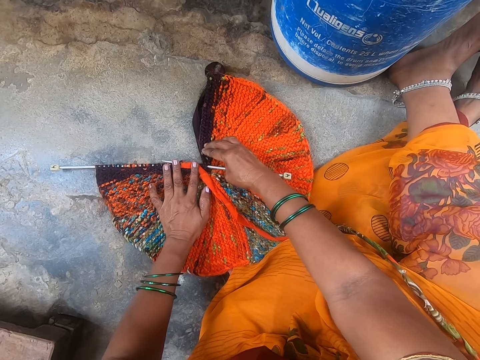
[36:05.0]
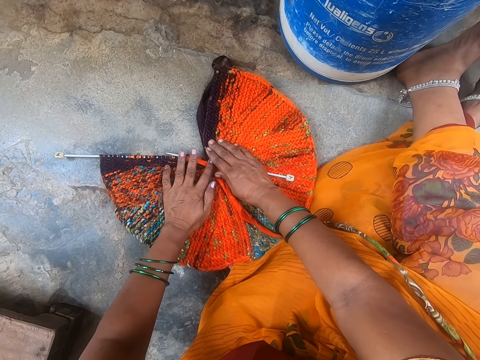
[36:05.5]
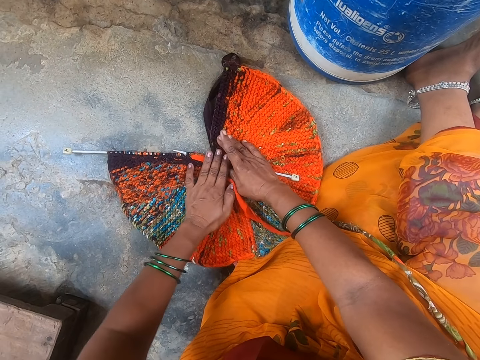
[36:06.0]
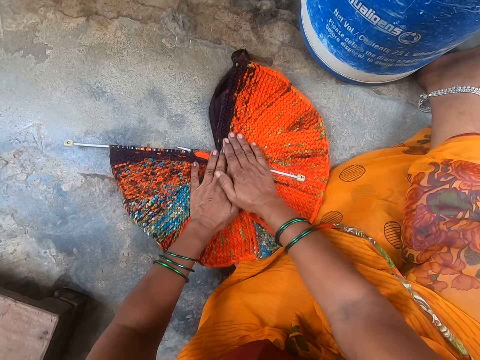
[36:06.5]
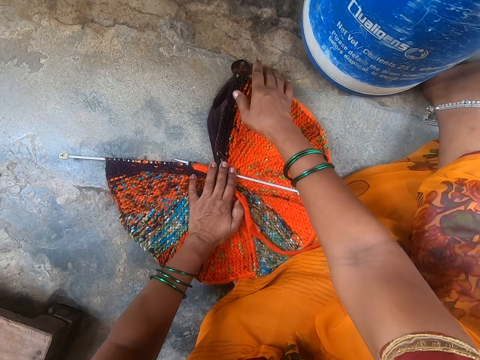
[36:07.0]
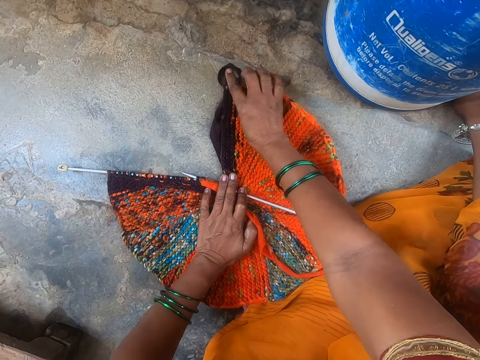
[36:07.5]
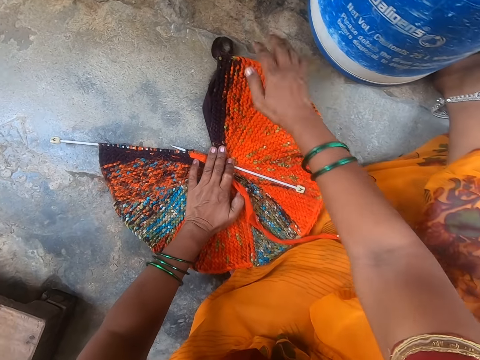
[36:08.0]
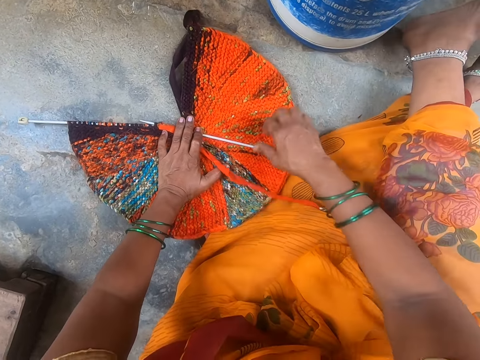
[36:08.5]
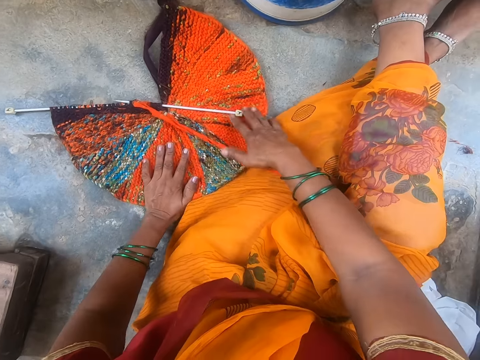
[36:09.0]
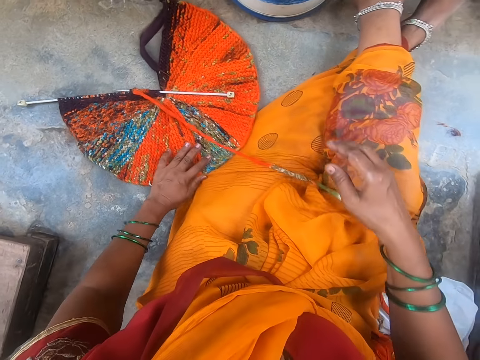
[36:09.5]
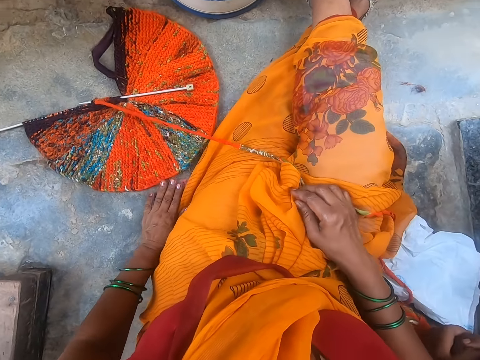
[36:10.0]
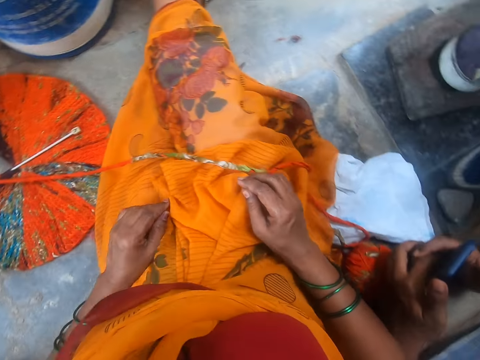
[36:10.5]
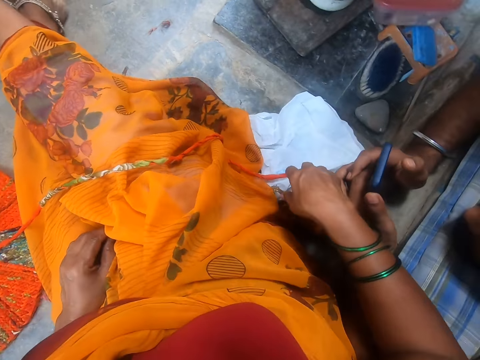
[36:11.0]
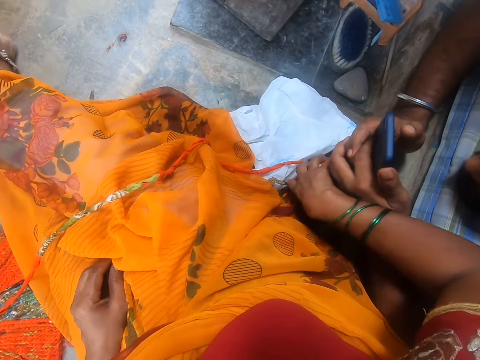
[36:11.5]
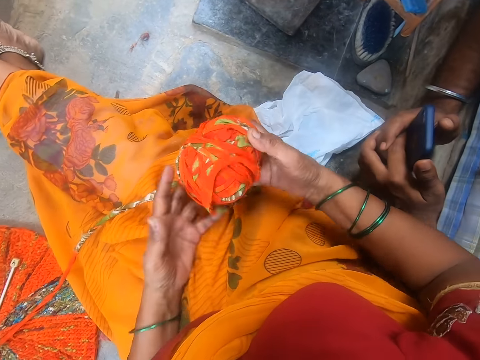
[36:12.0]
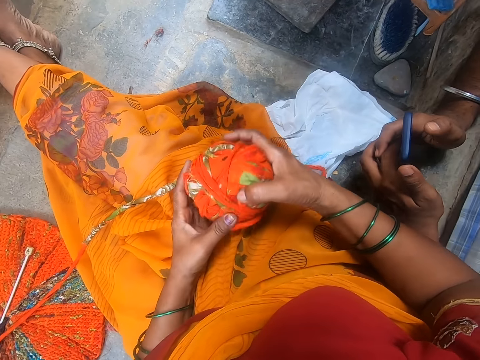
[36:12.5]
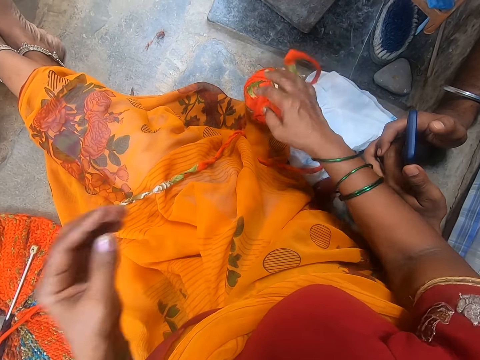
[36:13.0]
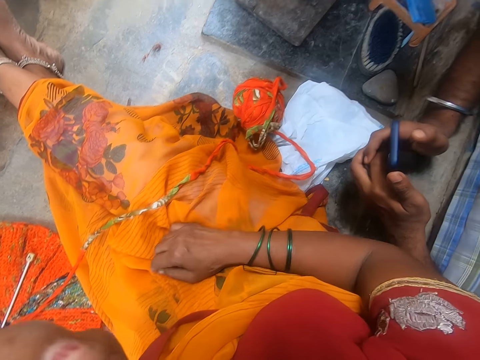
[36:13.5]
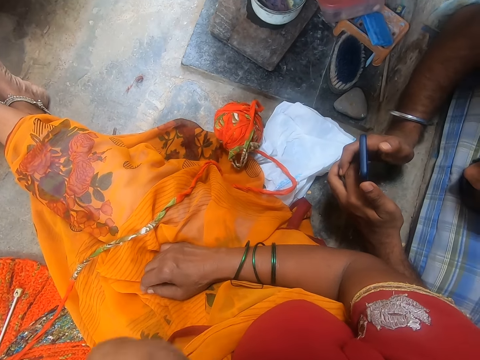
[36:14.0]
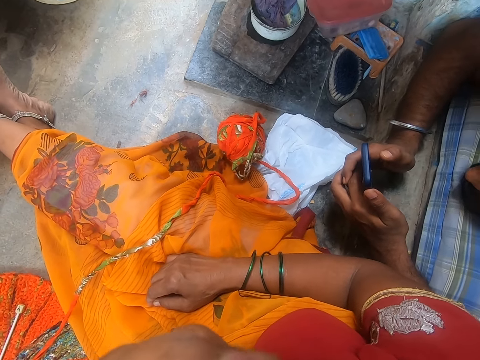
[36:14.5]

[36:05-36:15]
The camera wearer adjusts the fabric. They take a rolled thread. They put the rolled thread down.

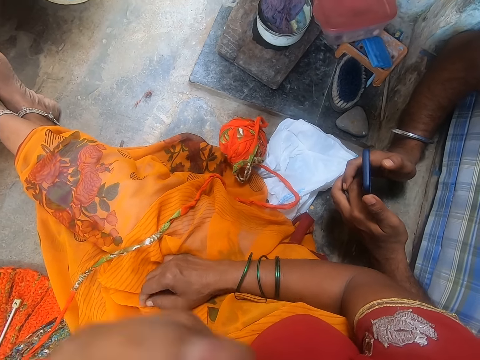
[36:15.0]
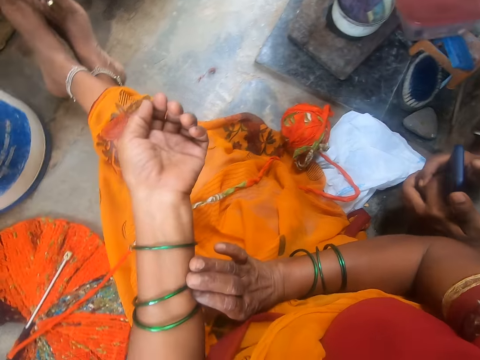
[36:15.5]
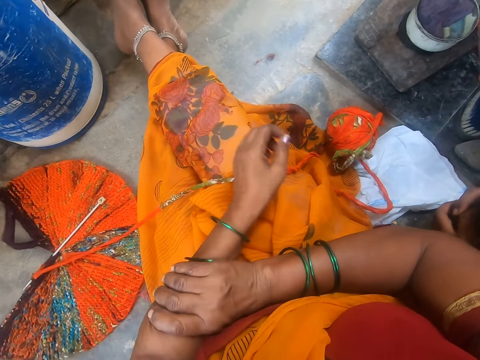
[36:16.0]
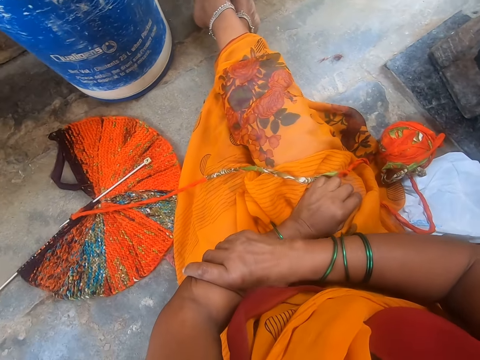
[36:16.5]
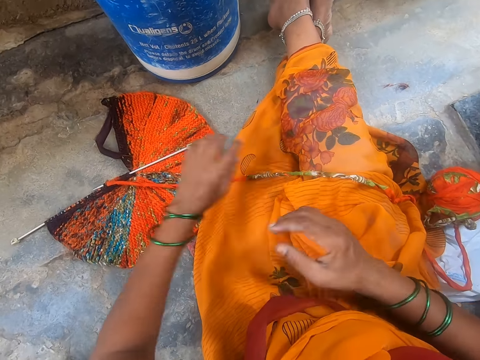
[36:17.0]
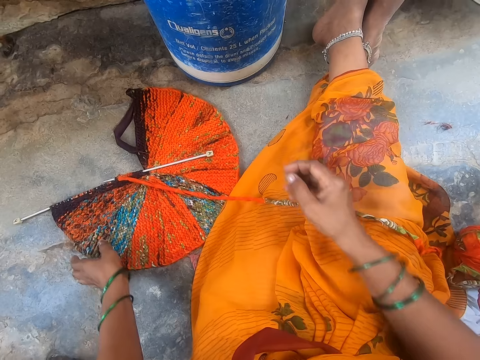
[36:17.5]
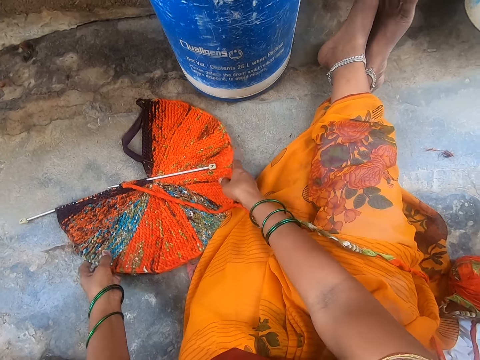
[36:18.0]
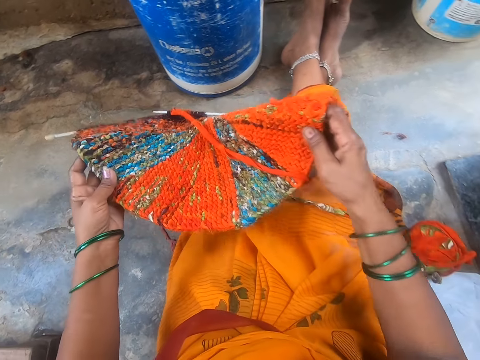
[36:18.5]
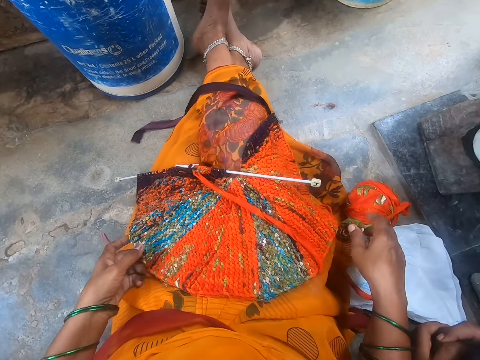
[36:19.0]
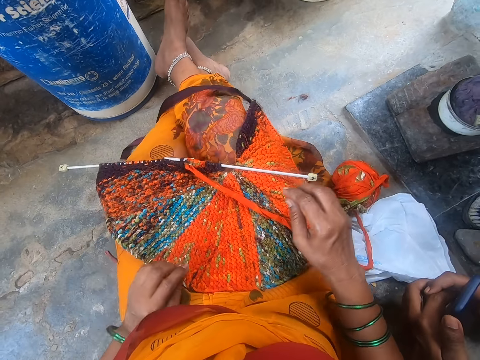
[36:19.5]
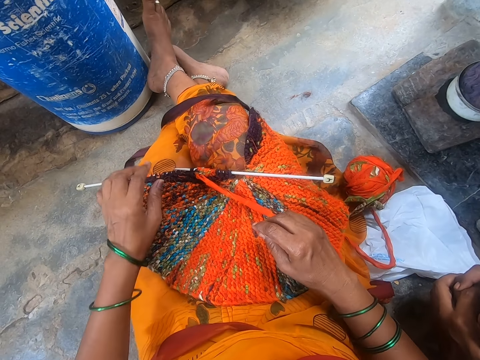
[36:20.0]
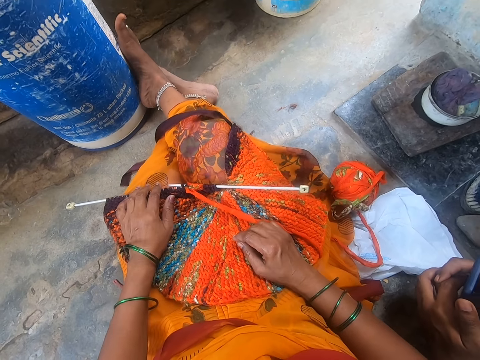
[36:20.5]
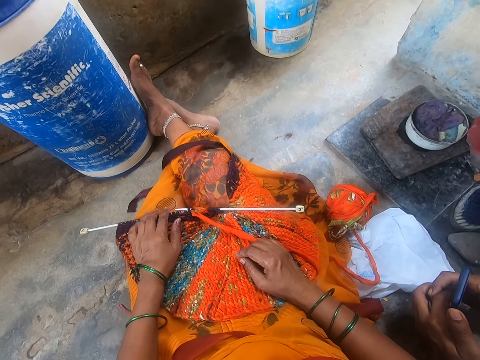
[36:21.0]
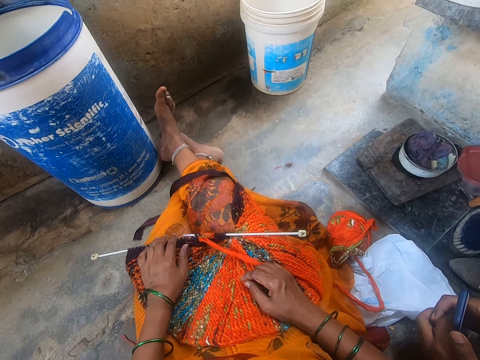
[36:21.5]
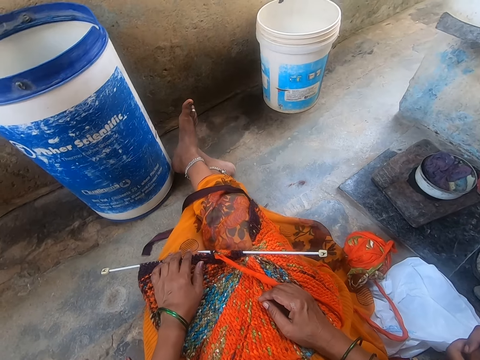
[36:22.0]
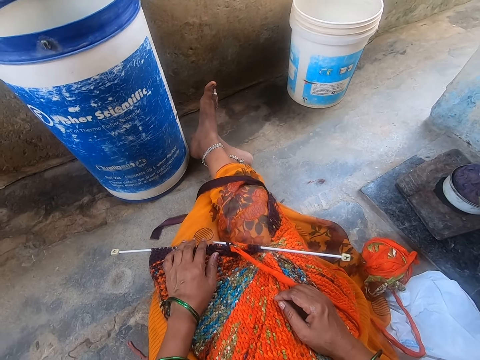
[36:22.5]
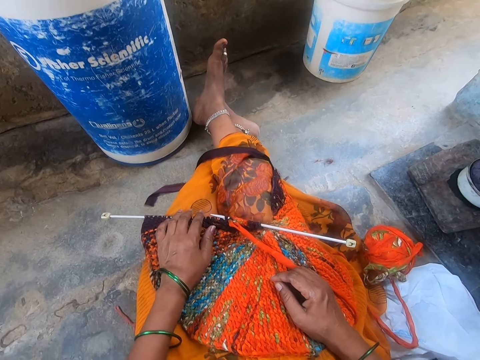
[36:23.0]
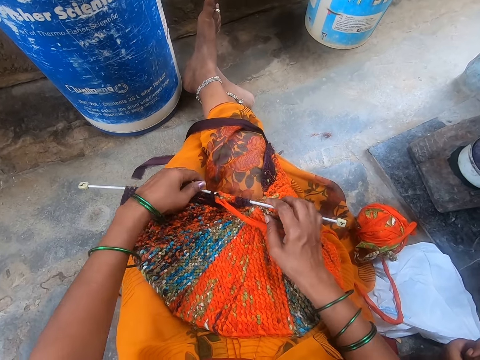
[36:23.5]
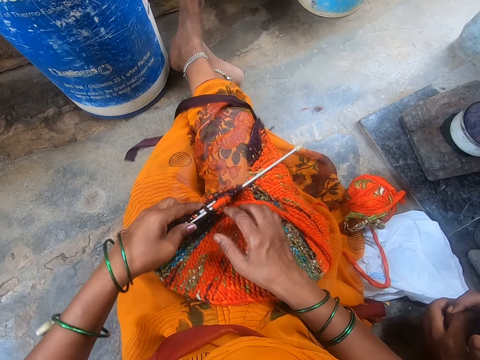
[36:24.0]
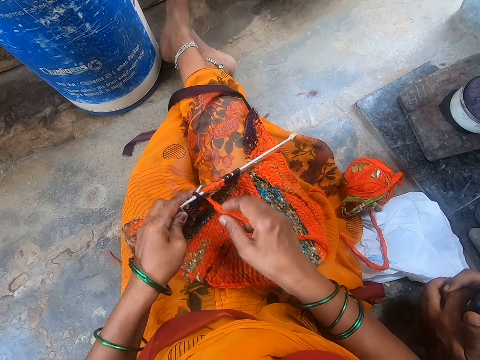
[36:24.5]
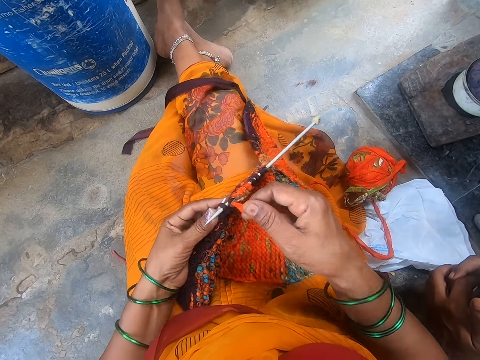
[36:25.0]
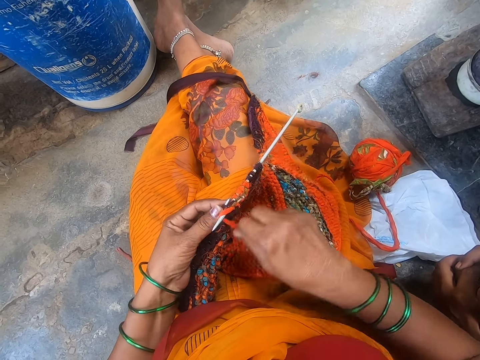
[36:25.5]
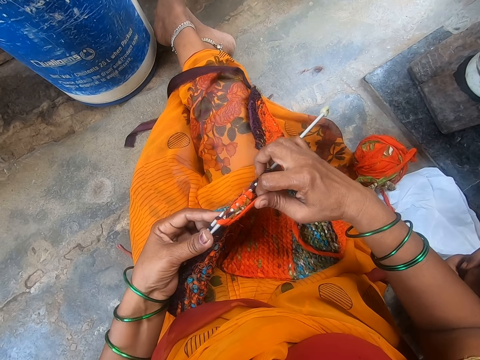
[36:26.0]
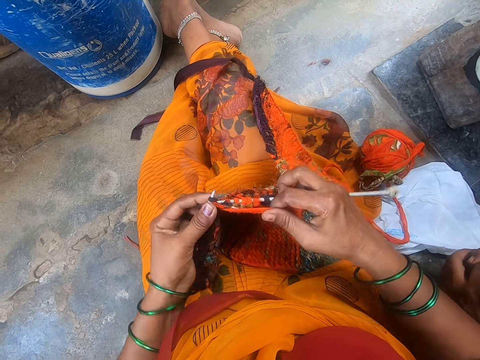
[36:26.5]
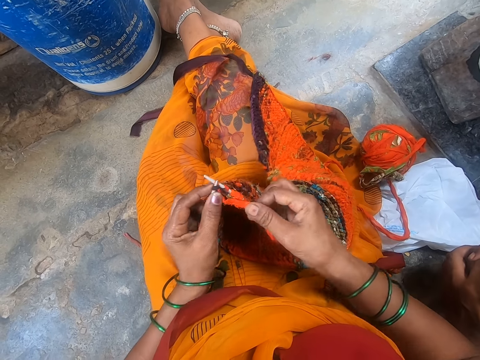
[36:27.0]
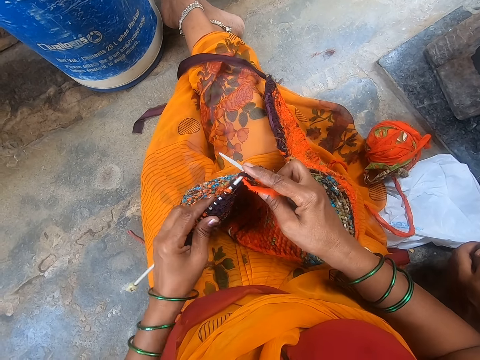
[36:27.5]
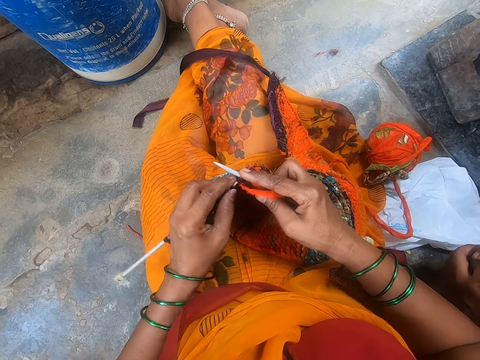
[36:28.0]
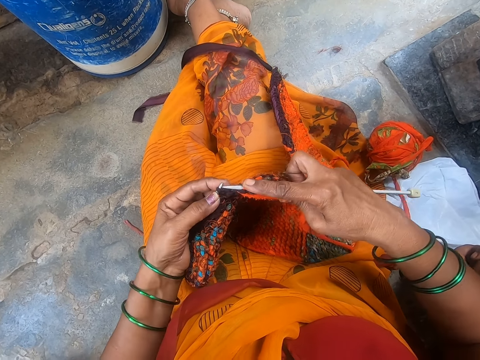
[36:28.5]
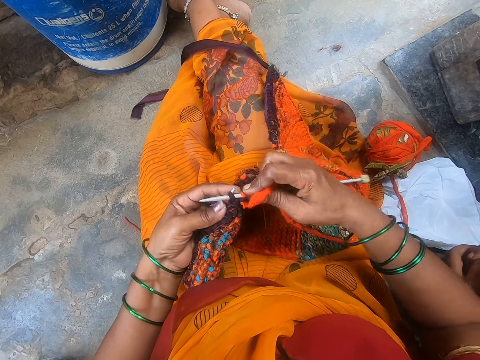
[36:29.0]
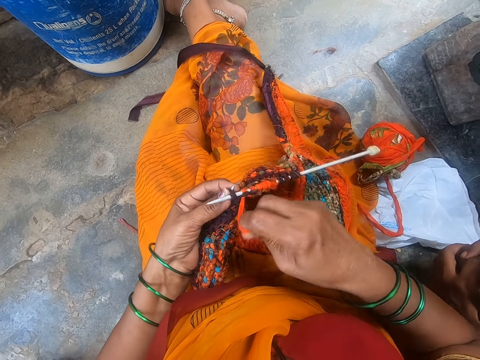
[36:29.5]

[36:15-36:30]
The camera wearer rubs her hand bangles. She takes the cloth from the floor and puts the cloth on her thighs. She looks at the yarn. She makes a cloth with a needle and thread.
